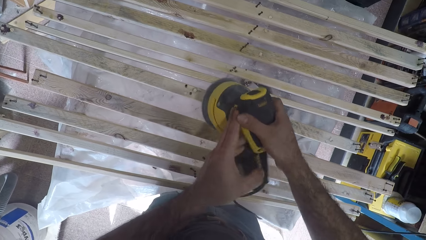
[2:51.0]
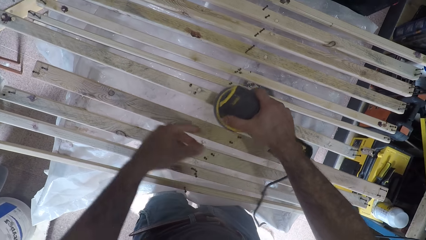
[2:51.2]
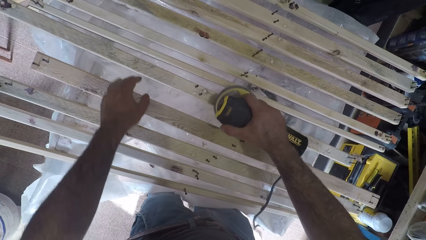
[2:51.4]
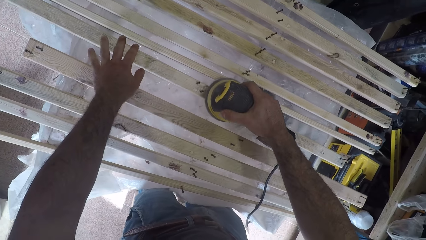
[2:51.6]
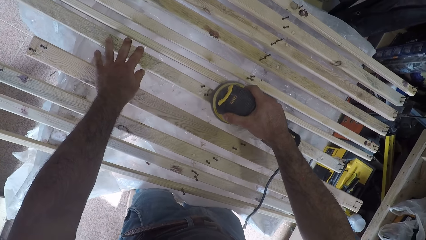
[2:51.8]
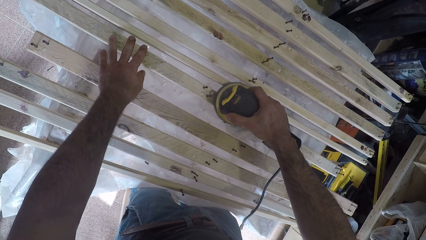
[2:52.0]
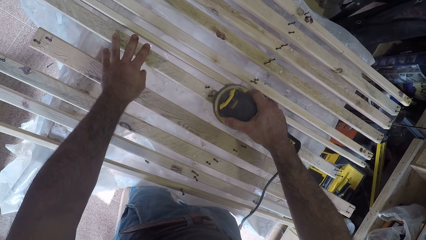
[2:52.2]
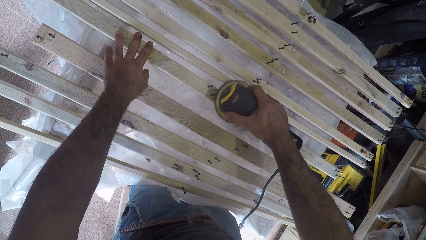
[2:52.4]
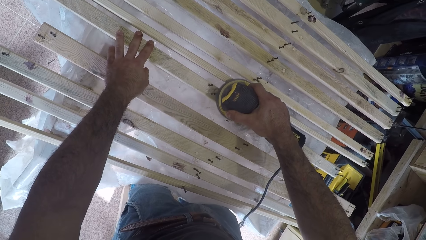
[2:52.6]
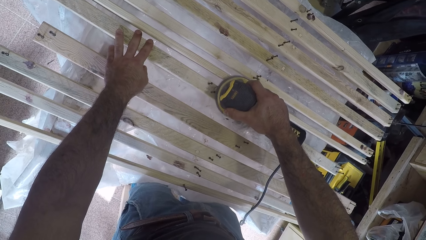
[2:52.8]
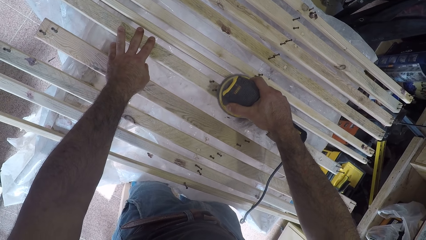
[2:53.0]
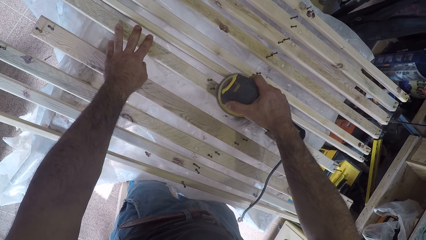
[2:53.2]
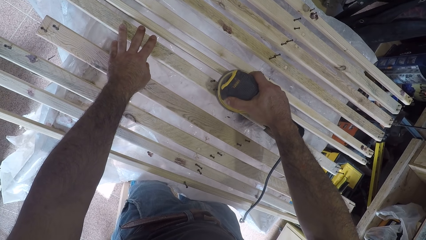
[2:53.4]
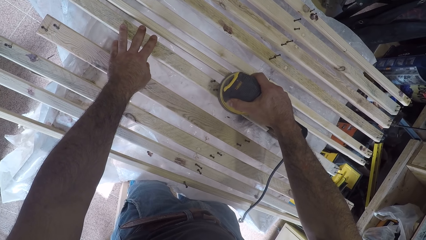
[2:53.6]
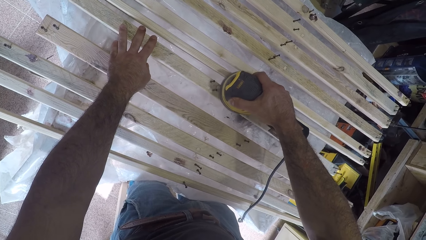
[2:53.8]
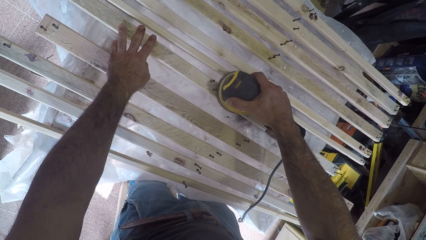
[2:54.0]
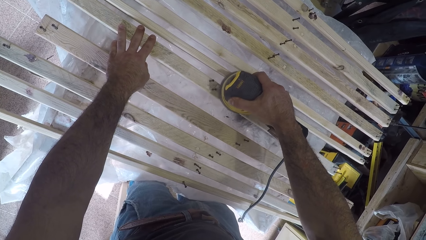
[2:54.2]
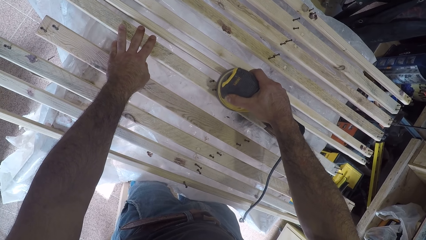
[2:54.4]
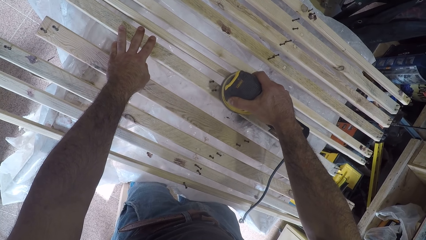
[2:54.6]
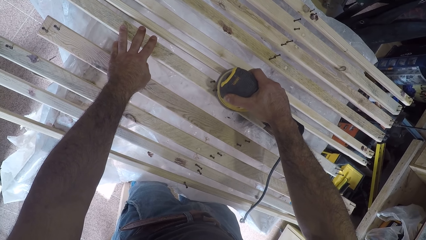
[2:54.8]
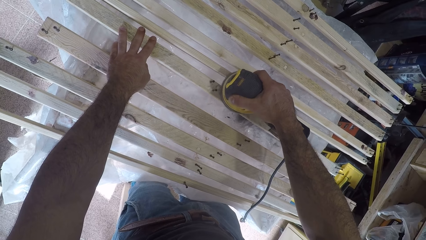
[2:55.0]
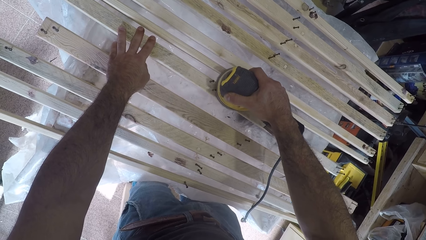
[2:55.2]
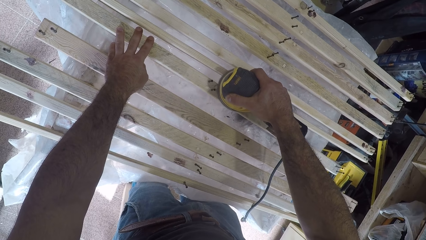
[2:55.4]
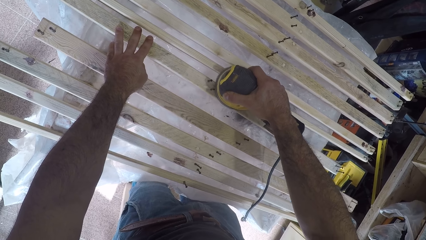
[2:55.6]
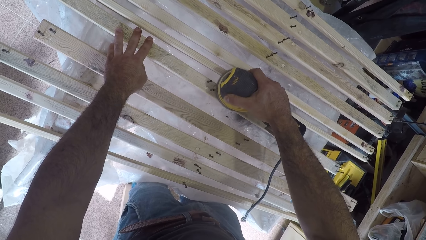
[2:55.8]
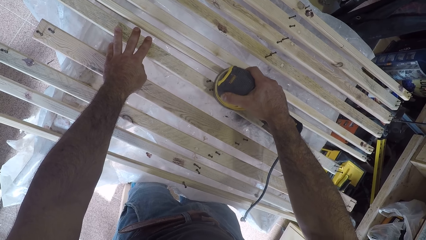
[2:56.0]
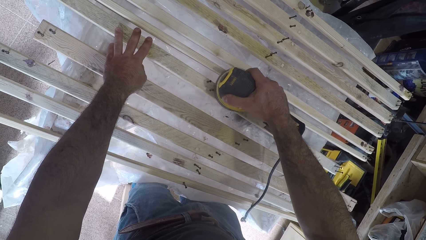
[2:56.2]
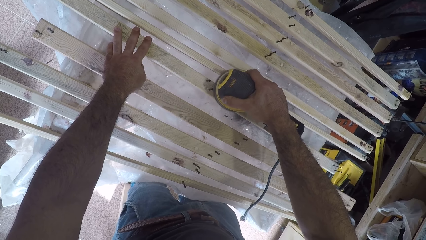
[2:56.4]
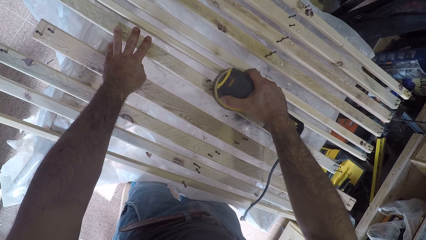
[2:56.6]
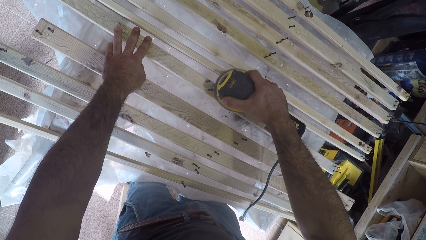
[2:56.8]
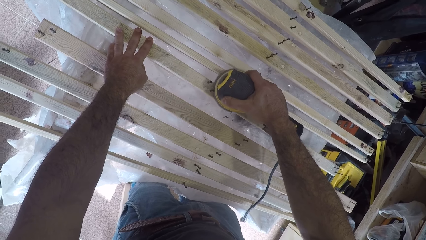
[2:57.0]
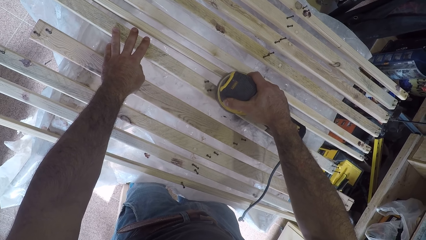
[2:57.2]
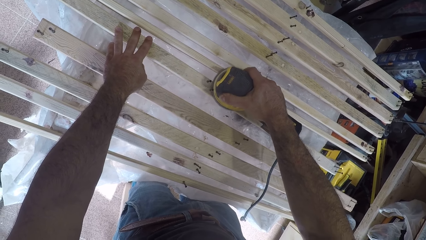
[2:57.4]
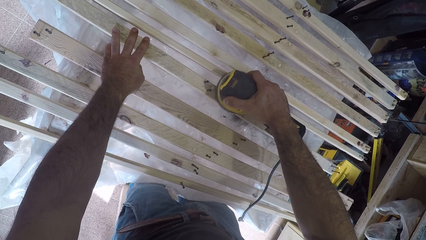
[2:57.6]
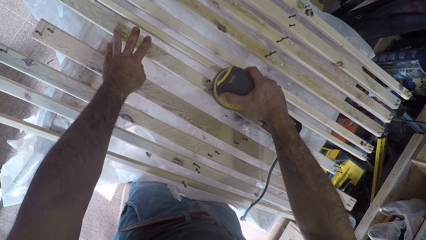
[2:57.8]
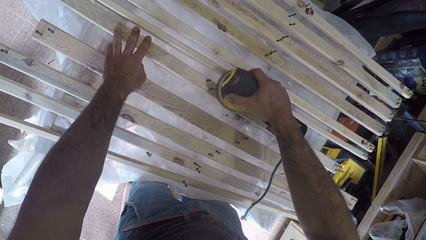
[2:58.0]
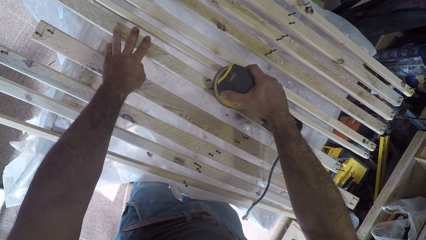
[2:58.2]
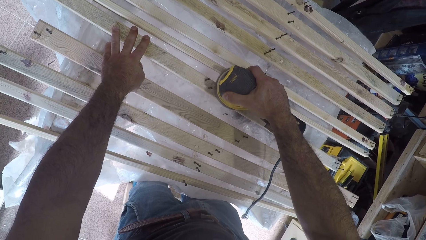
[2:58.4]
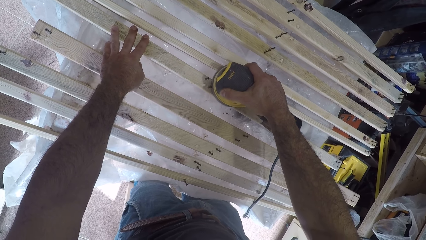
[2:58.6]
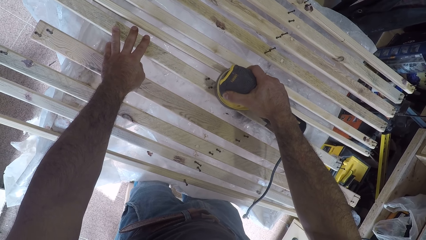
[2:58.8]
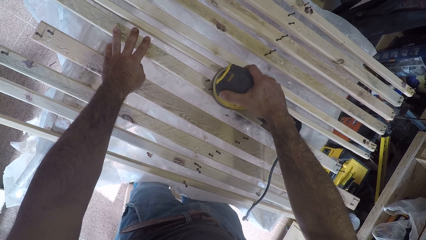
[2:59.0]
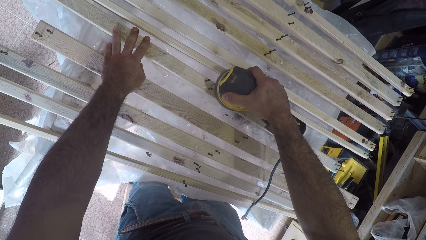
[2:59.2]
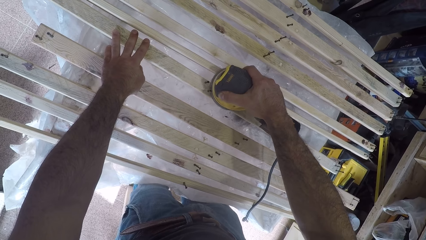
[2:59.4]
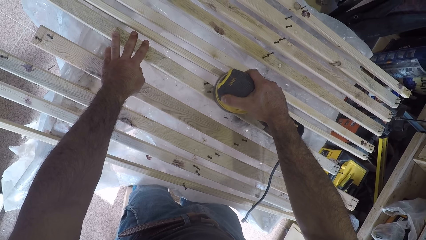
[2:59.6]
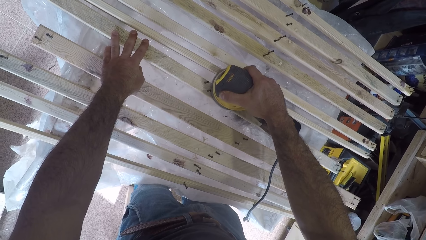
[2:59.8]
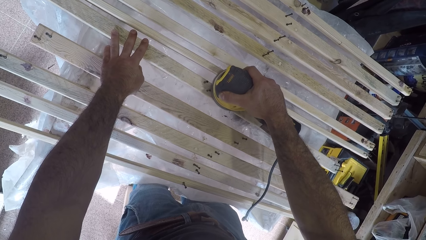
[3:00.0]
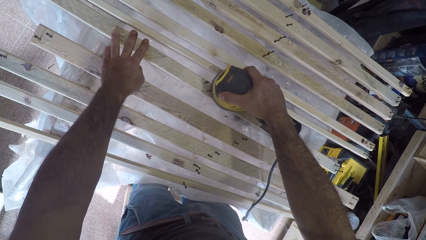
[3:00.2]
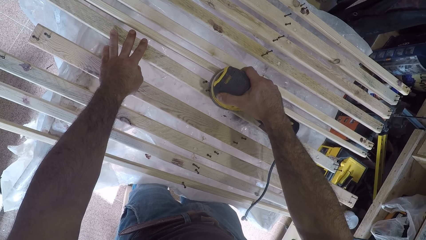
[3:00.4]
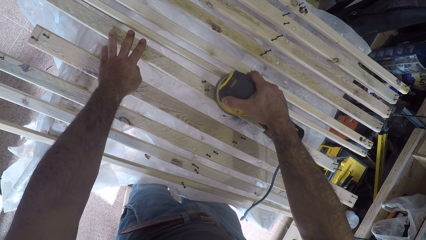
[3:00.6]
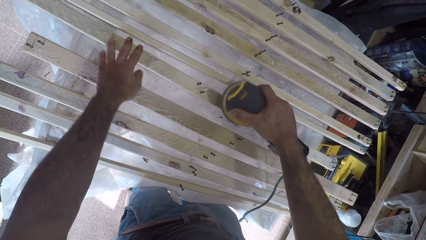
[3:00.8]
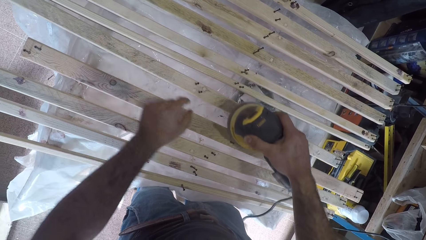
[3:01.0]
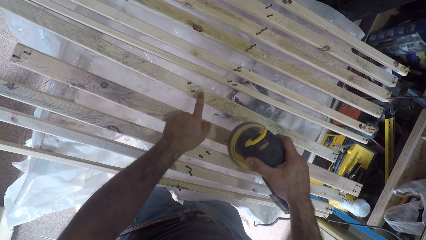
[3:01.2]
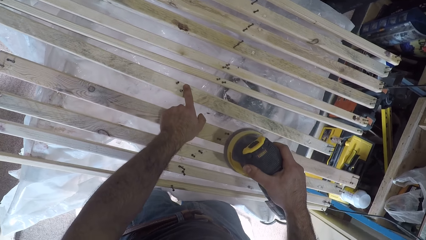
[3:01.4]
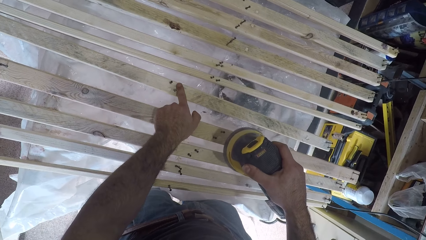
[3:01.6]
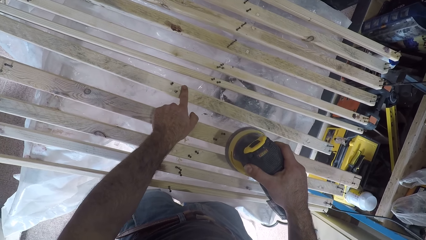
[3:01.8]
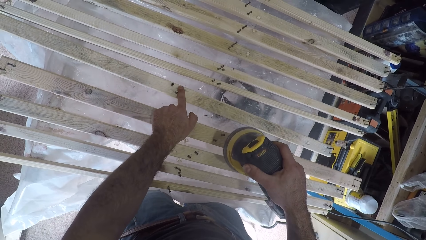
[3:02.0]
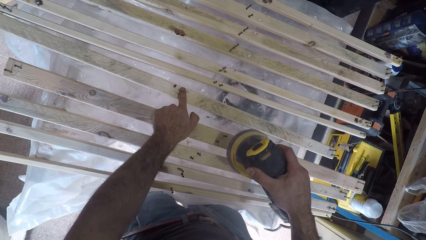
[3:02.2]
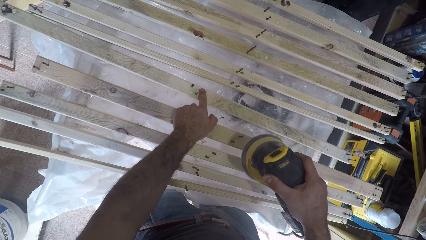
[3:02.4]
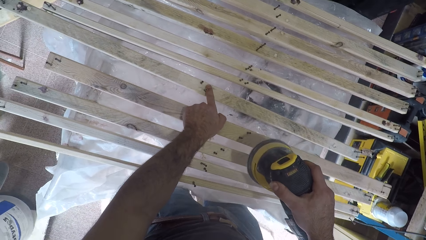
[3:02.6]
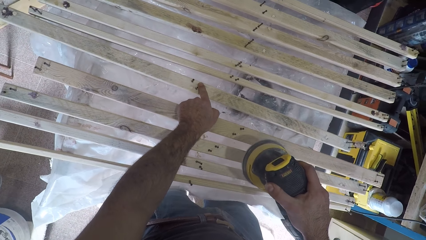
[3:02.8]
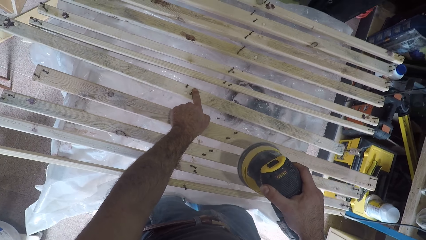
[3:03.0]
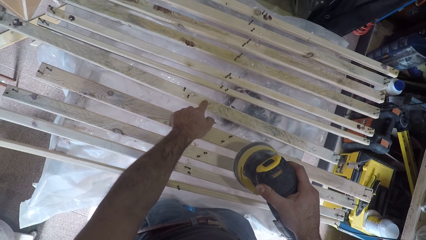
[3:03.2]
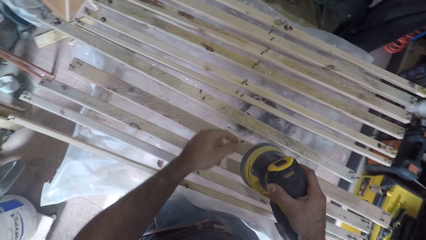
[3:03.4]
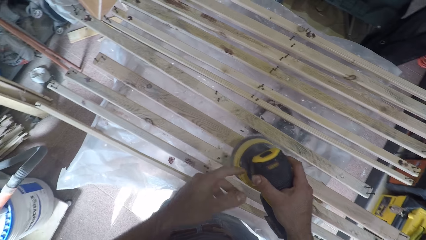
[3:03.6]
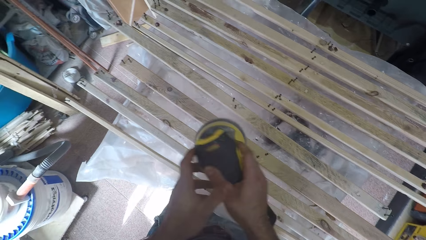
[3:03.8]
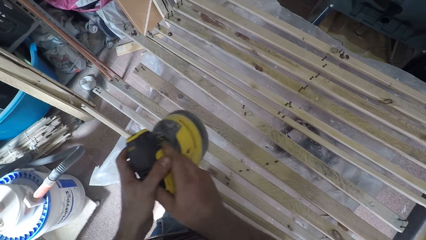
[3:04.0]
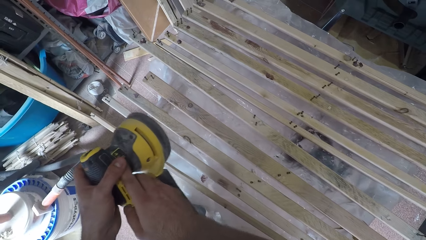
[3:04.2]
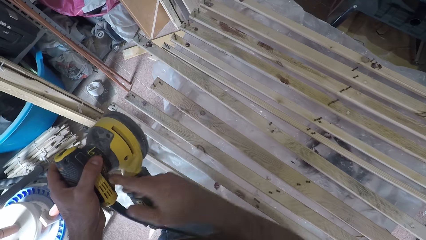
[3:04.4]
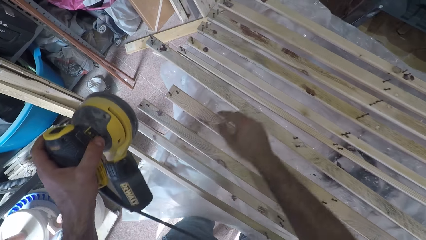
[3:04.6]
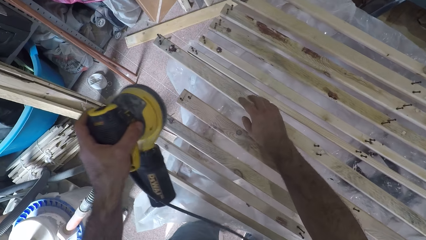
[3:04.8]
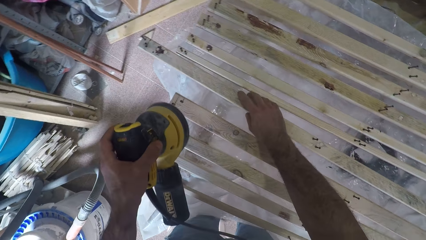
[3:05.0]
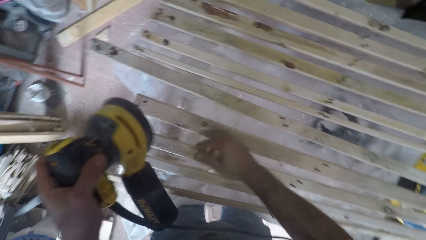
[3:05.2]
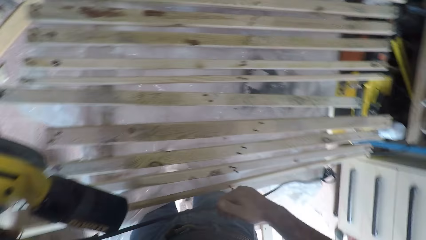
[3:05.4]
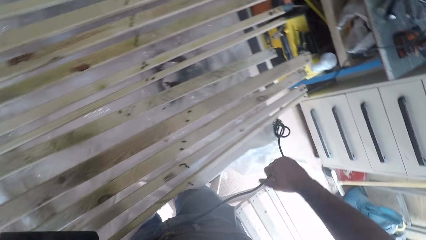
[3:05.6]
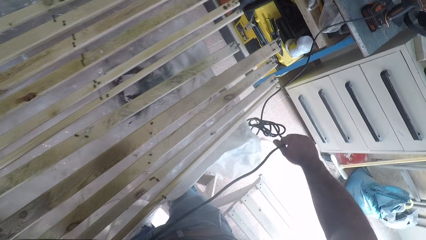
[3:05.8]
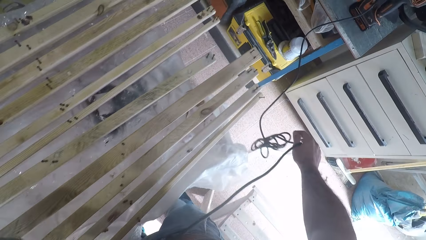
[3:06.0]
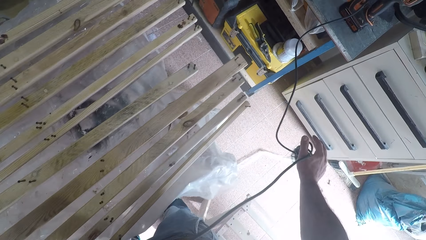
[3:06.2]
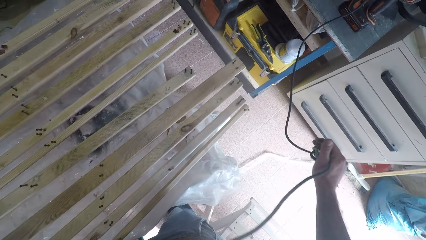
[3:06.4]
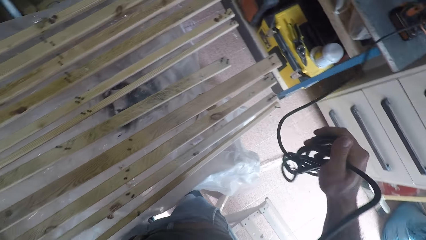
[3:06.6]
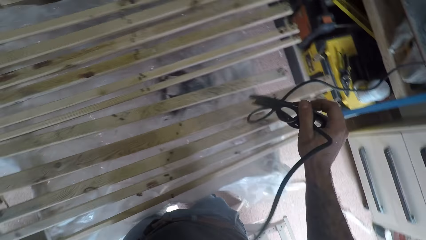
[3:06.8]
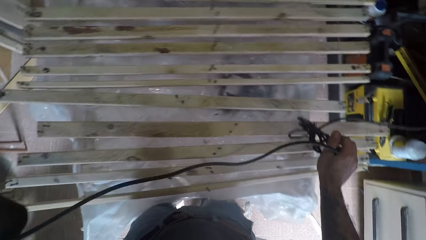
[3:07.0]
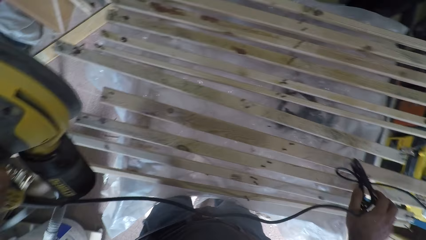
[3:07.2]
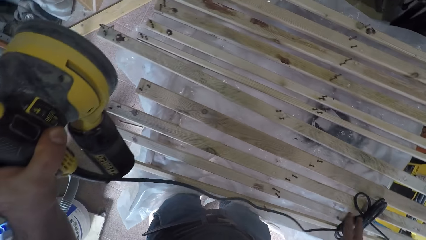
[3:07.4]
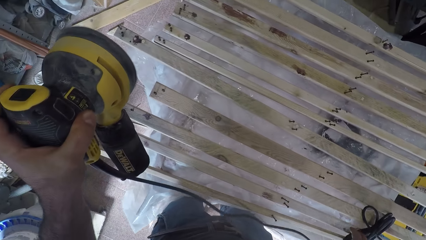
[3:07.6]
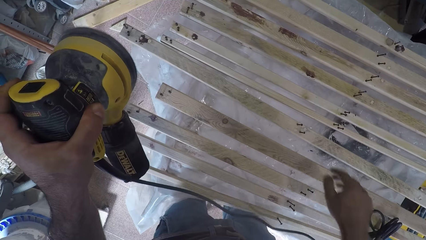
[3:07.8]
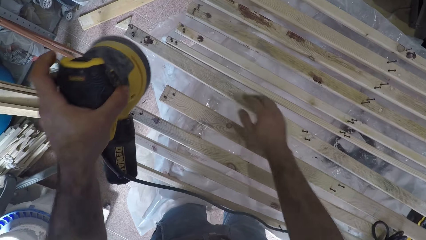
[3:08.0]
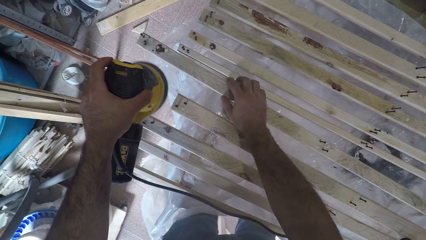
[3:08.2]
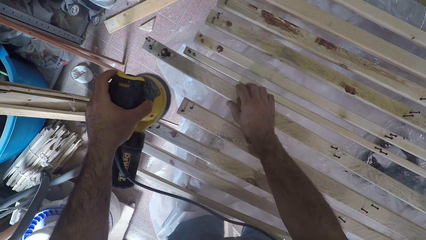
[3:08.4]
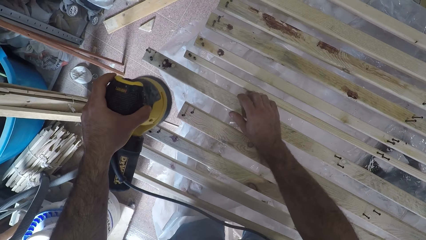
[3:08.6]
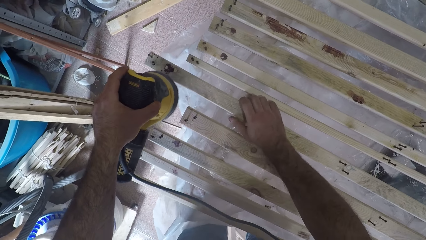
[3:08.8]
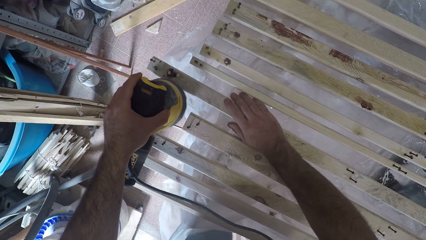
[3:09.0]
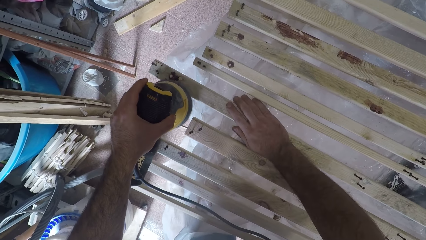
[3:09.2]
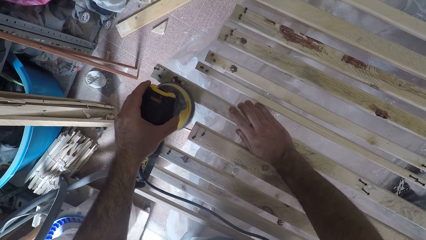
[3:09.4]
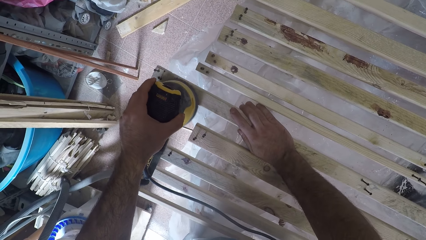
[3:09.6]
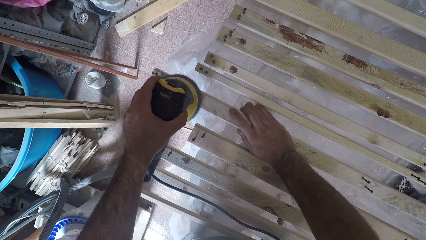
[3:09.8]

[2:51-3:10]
The camera wearer continues to brush the fourth wood plank with the brush oscillating tool. He touches the surface of the fourth wood plank with his left index finger. He switches the brush oscillating tool from his right hand to his left hand. He touches the top of the fourth wood plank briefly. He adjusts the wire of the brush oscillating tool. He looks over the pieces of wood on the table. He places the wire on the wood planks. He pulls the cable of the electric plane machine. He brushes the fourth wood plank with the brush oscillating tool.
